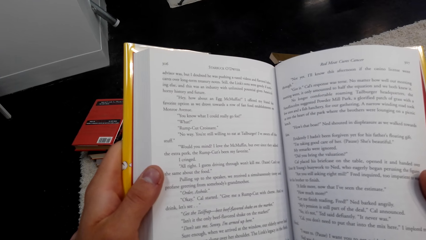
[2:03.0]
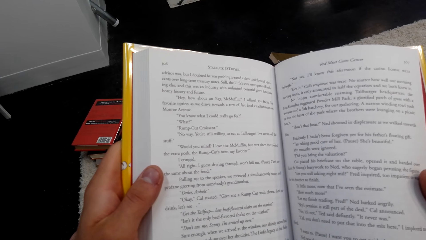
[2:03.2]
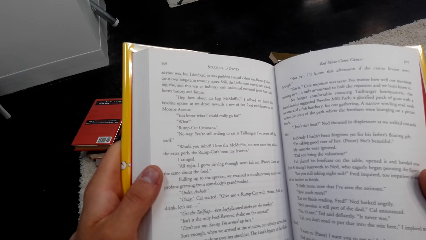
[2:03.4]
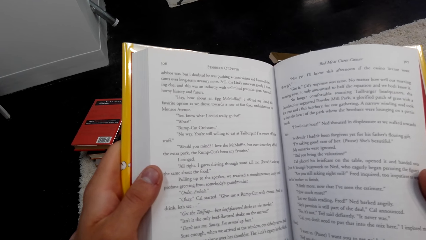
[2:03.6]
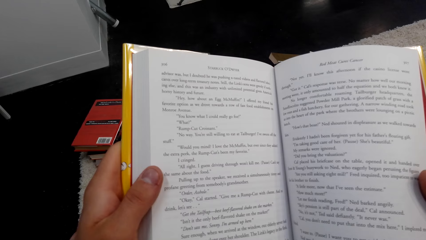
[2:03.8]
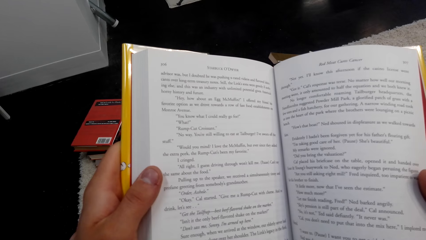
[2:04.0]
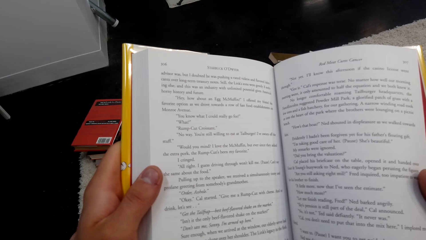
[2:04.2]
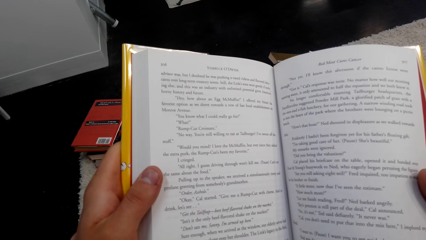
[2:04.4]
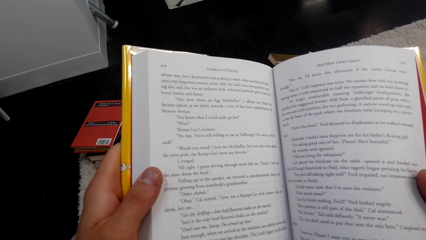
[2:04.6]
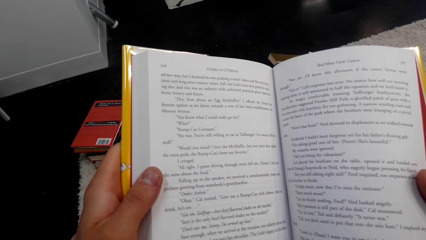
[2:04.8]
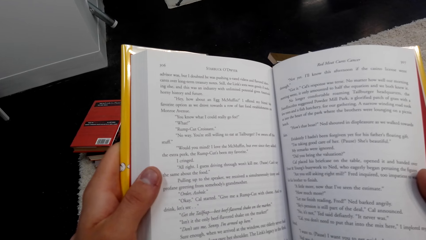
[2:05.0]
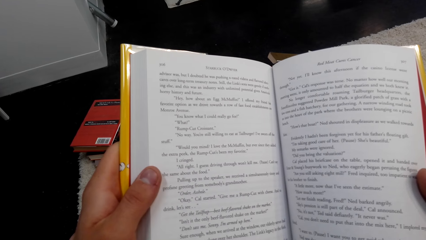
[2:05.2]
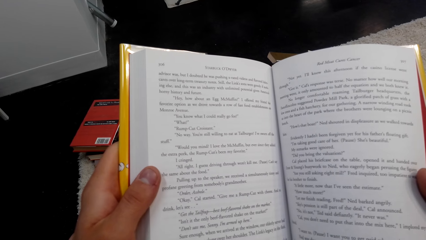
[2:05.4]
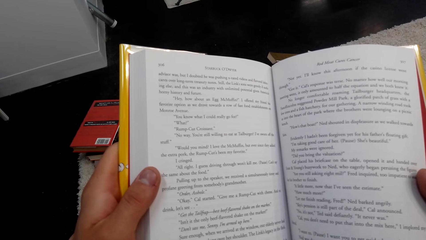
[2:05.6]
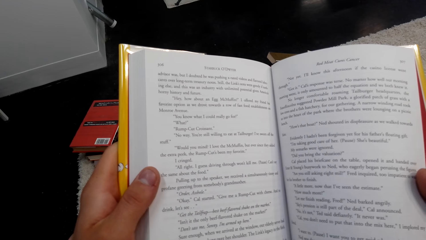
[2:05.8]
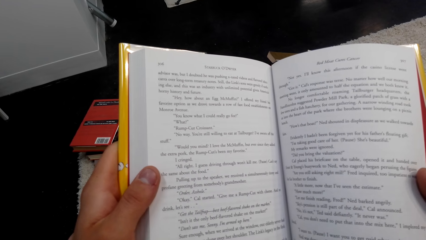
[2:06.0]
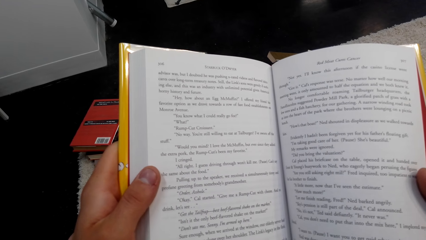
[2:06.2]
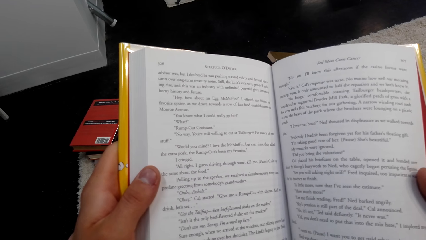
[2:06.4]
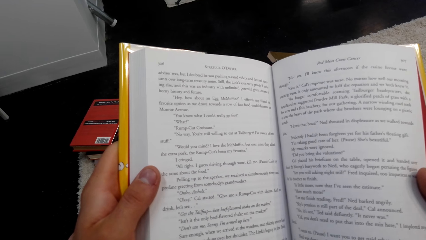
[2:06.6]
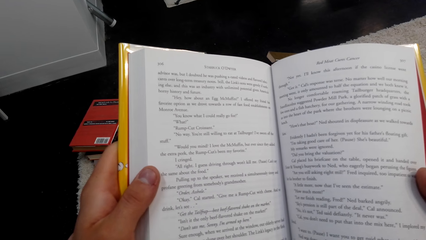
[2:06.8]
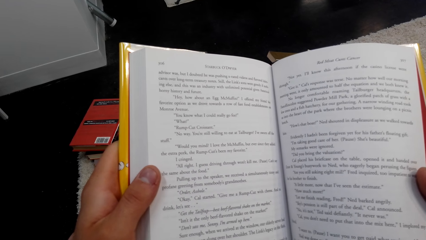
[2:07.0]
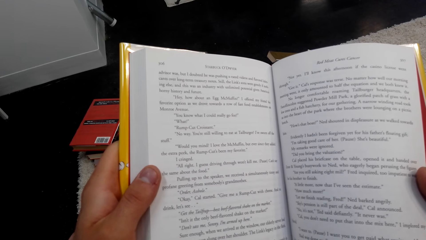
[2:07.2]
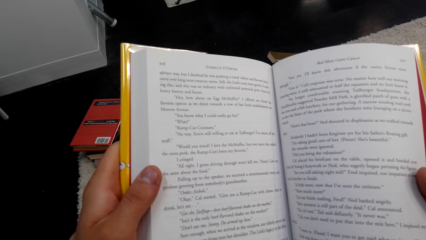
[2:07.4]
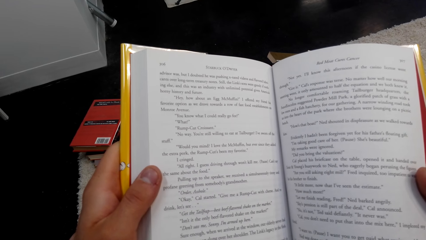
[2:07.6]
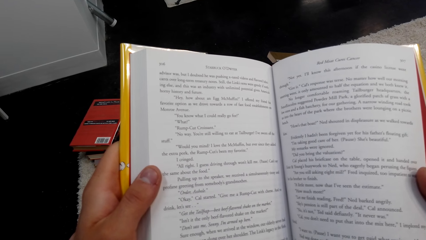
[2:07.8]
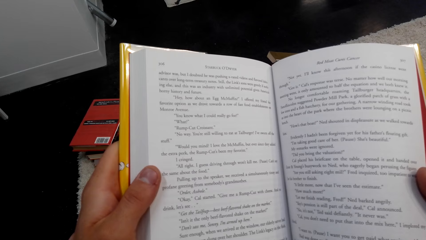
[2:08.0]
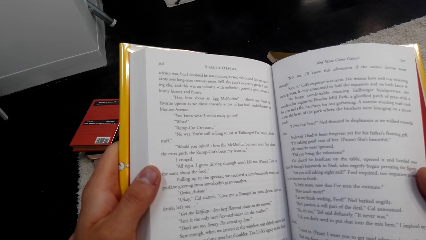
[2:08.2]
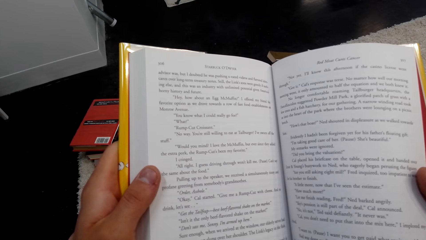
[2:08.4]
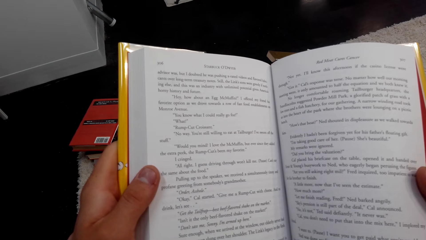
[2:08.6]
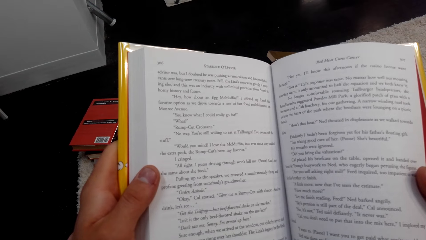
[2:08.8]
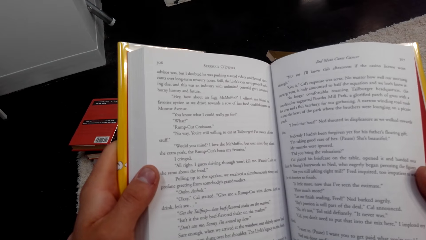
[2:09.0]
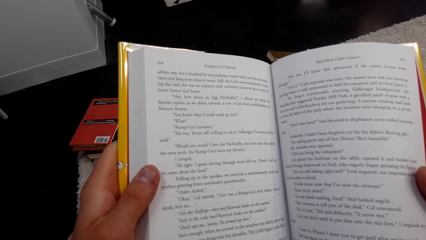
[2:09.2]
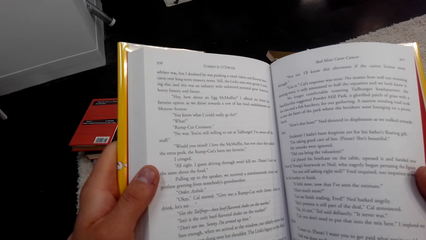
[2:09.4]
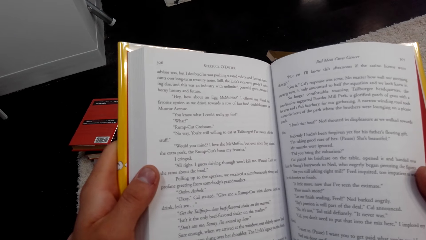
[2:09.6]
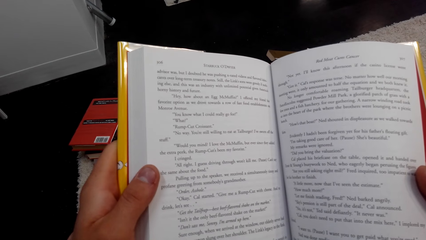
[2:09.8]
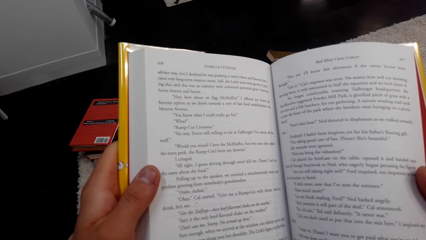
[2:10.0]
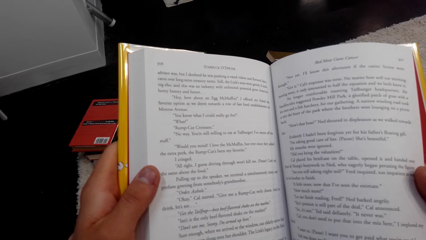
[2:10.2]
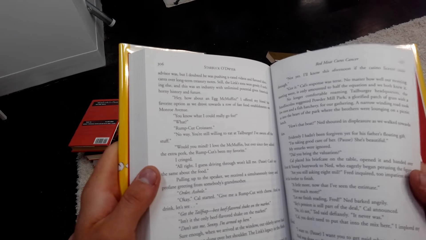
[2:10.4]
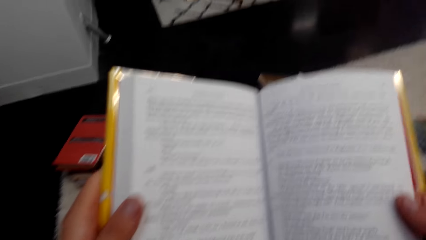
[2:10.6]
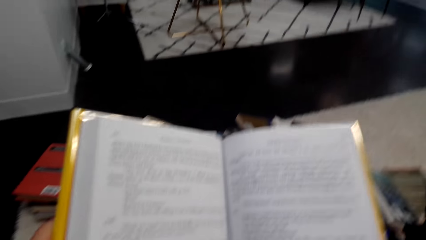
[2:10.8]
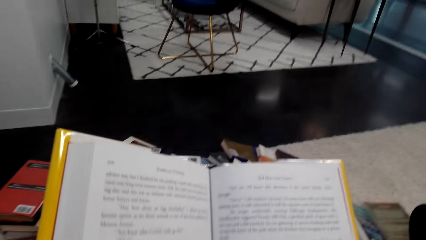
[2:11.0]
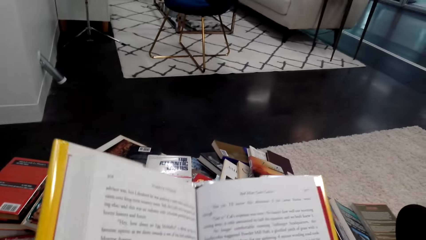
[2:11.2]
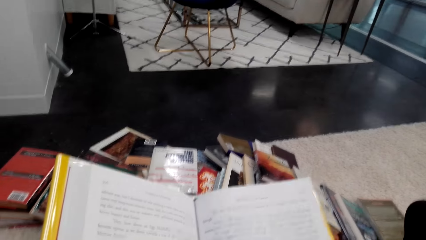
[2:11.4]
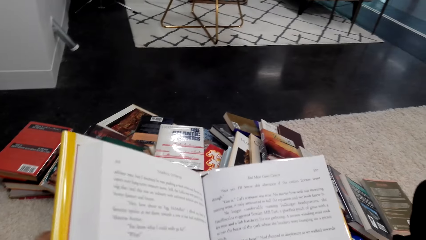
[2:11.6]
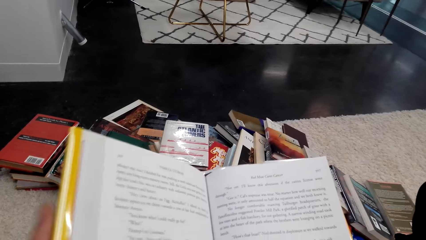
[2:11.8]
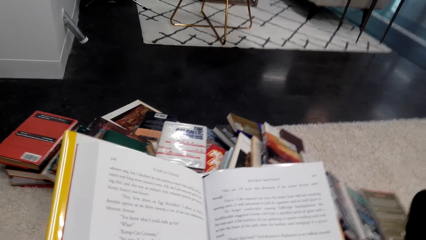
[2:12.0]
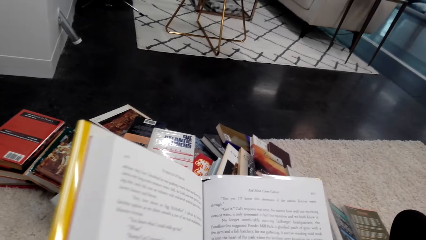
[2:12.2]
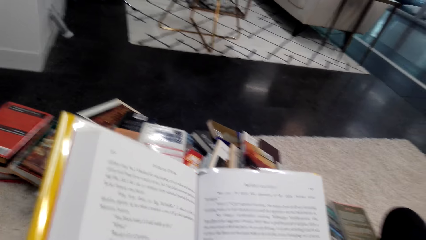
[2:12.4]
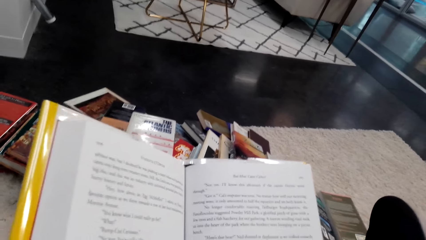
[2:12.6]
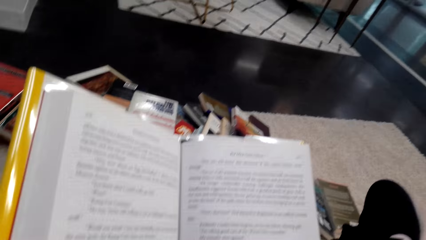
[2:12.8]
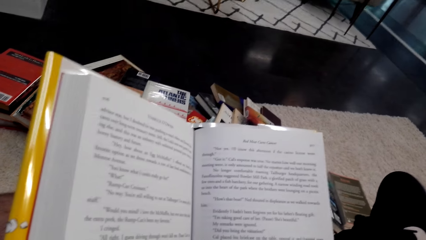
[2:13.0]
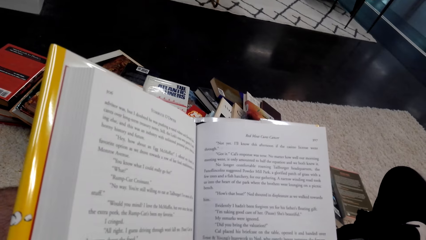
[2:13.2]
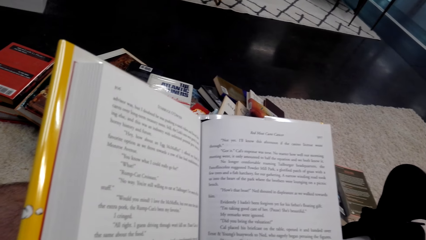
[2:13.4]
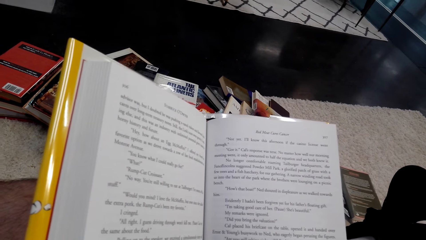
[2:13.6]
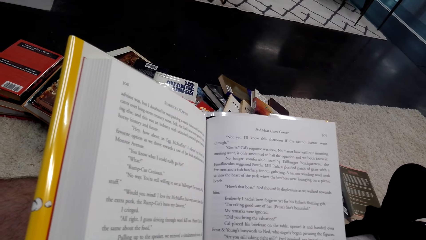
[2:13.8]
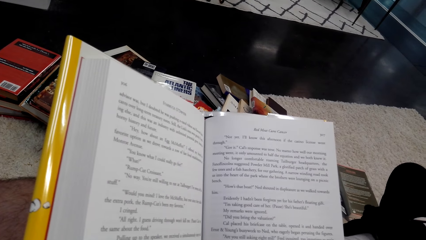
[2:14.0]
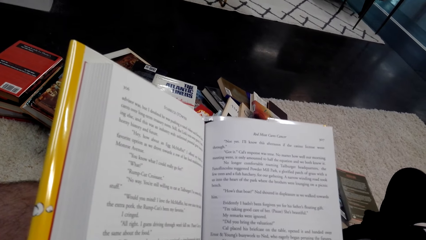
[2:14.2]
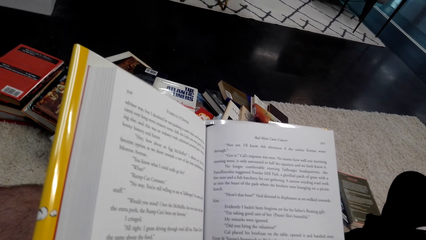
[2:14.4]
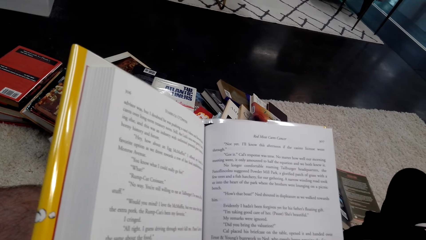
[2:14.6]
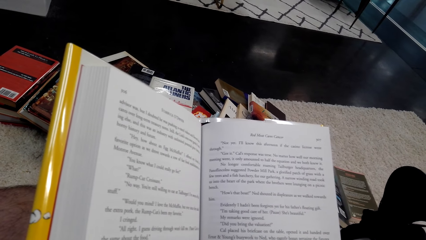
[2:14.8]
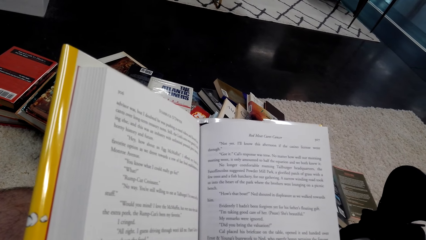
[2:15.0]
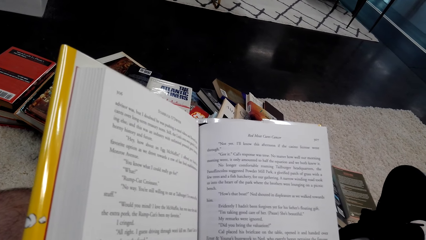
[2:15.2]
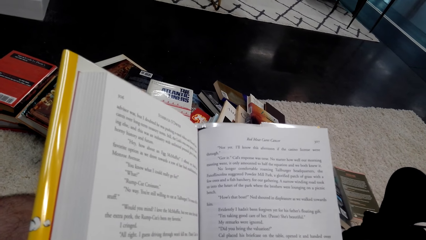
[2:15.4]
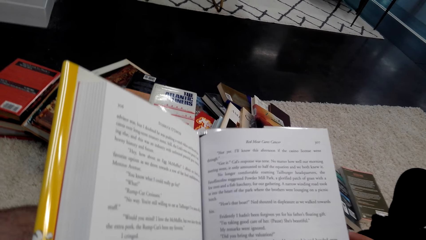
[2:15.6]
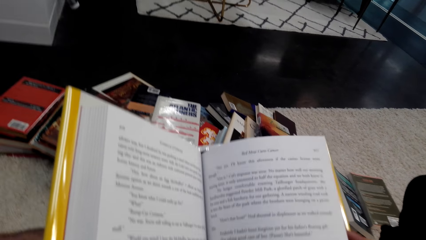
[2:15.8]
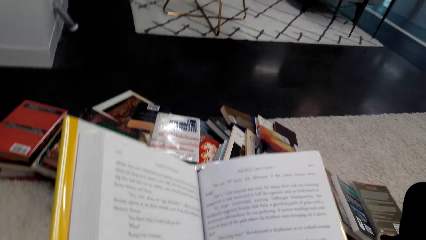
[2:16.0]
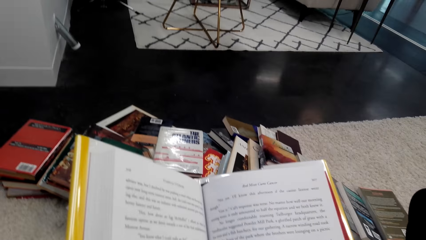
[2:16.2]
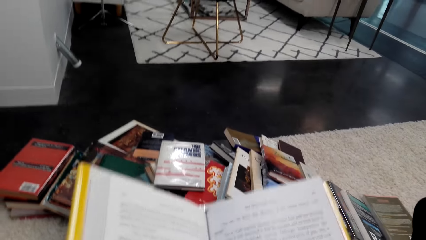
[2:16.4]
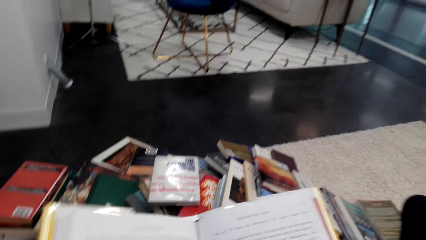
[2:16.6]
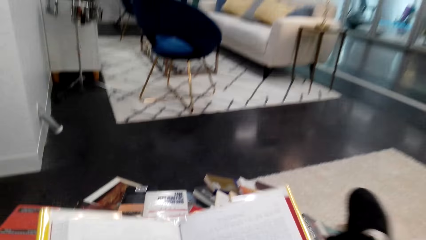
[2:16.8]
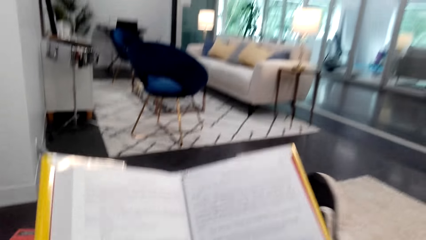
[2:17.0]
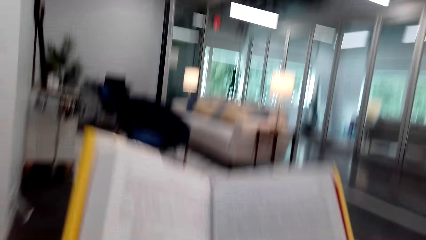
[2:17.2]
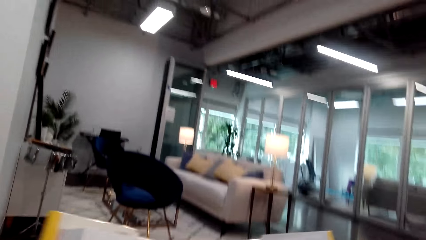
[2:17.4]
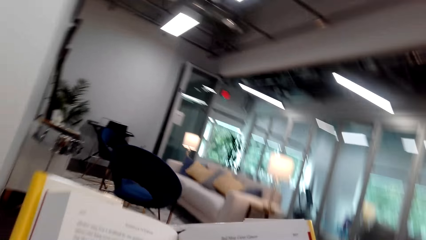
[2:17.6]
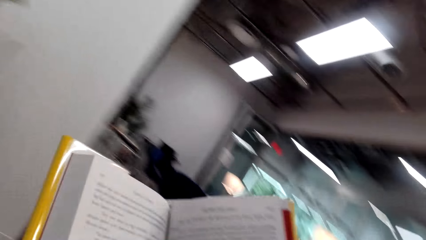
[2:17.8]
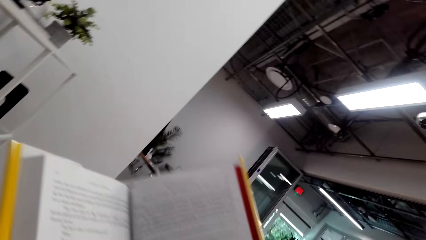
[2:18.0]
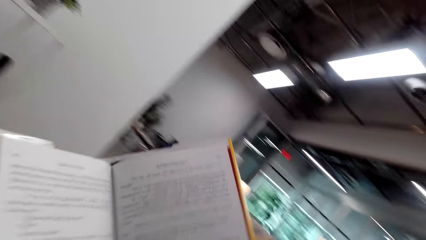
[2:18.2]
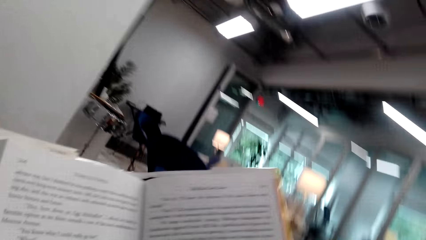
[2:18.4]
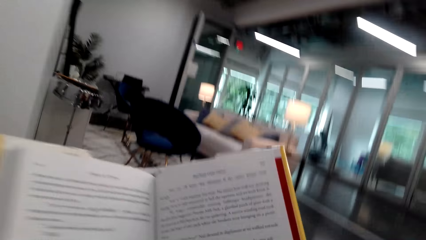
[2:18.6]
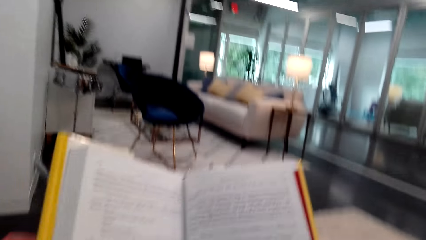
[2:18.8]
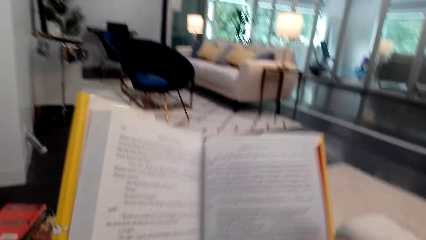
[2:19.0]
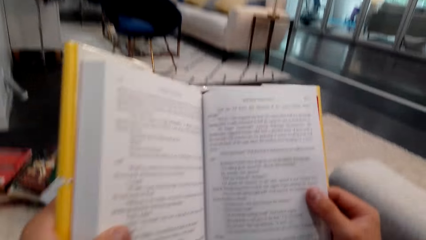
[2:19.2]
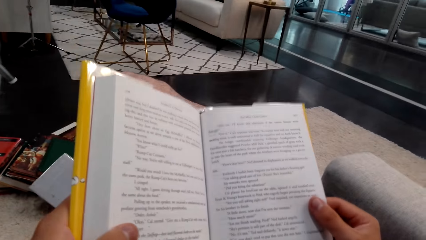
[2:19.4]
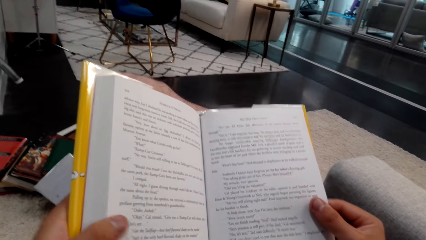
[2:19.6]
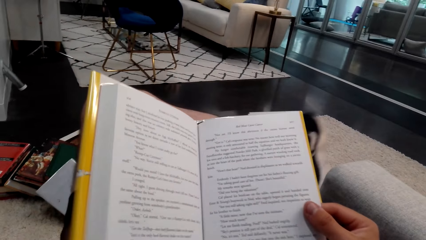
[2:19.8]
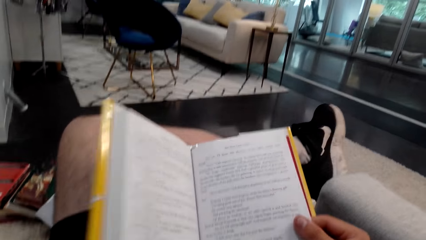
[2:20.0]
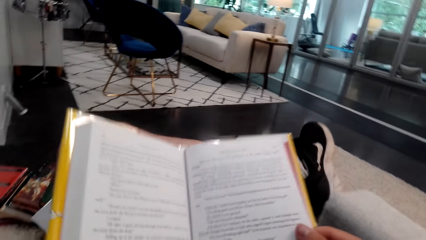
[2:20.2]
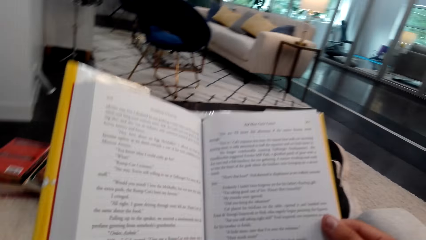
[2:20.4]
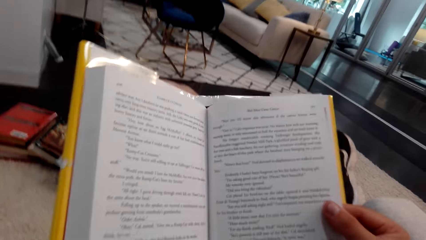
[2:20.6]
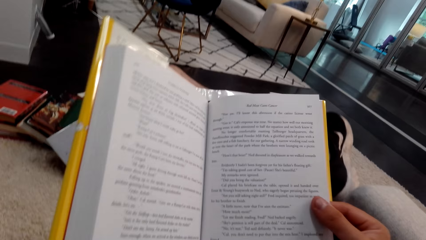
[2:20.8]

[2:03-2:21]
The camera wearer reads the novel book. They lower the book. They lift the book.
